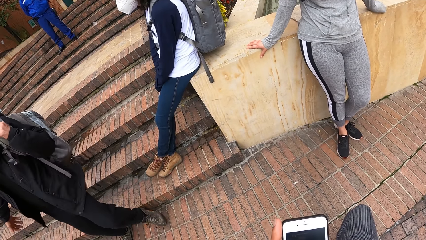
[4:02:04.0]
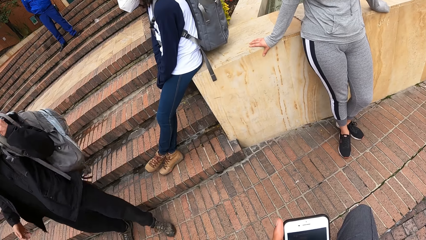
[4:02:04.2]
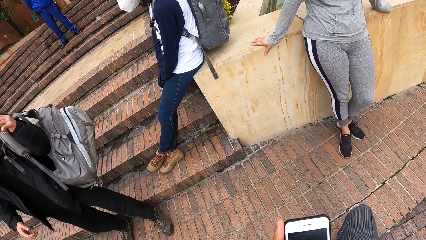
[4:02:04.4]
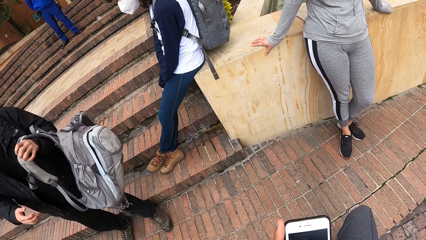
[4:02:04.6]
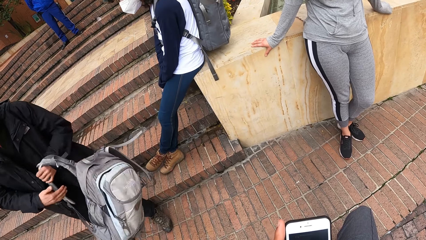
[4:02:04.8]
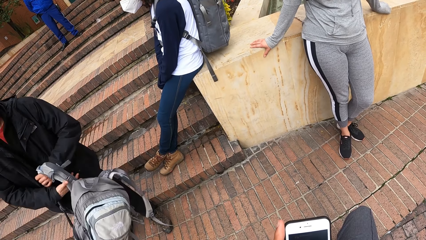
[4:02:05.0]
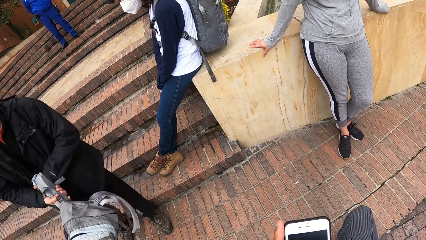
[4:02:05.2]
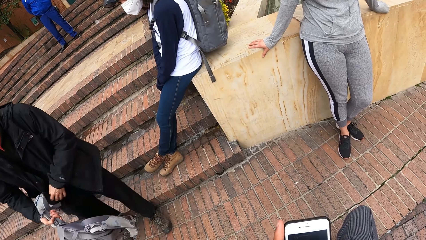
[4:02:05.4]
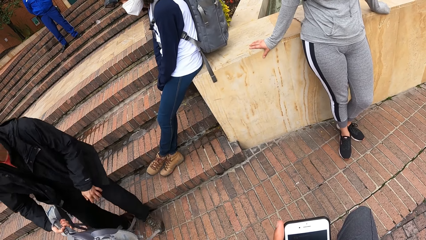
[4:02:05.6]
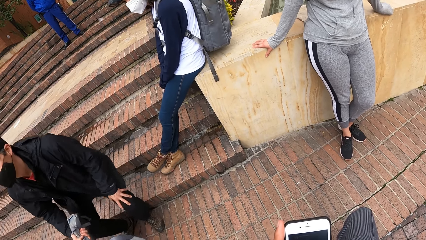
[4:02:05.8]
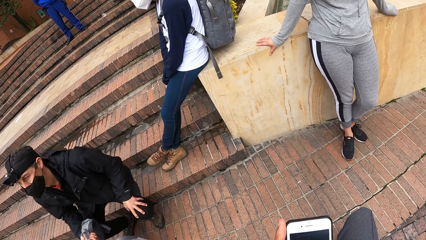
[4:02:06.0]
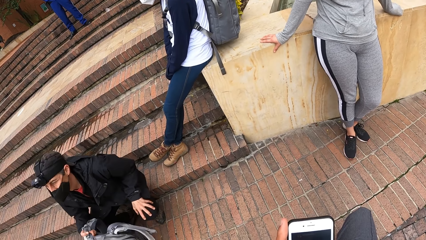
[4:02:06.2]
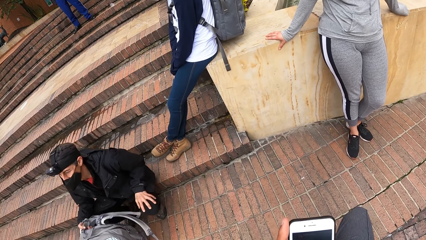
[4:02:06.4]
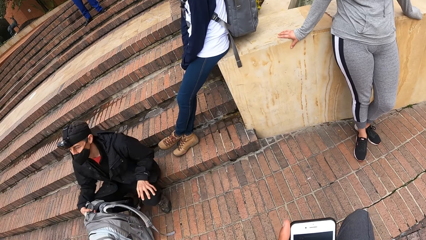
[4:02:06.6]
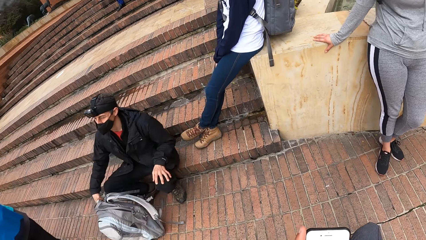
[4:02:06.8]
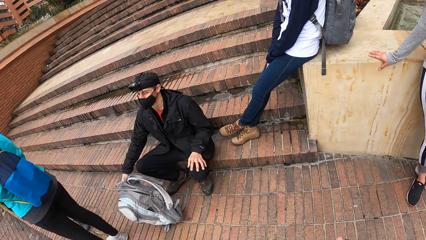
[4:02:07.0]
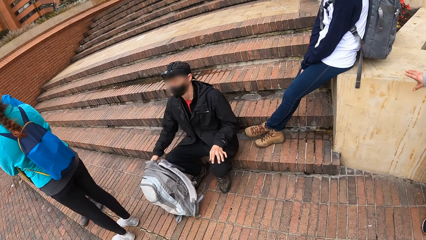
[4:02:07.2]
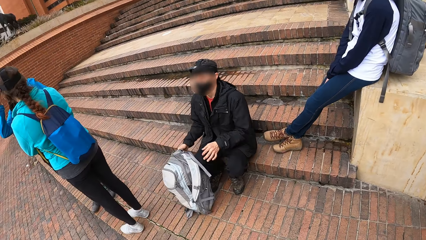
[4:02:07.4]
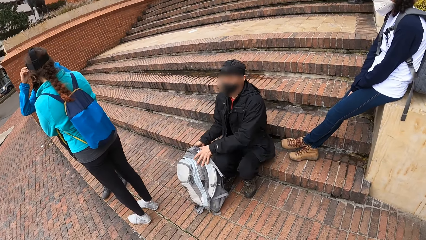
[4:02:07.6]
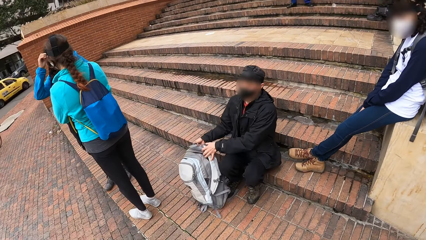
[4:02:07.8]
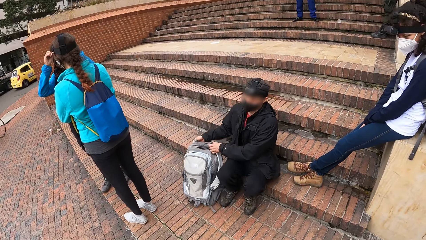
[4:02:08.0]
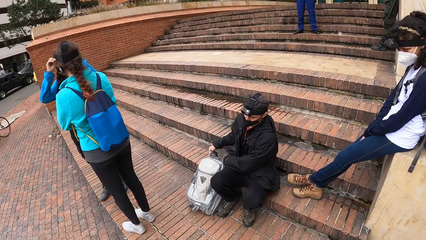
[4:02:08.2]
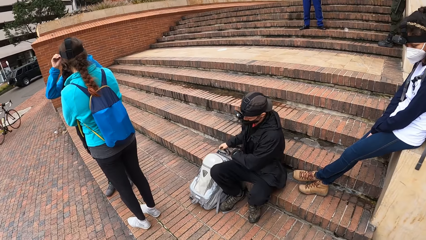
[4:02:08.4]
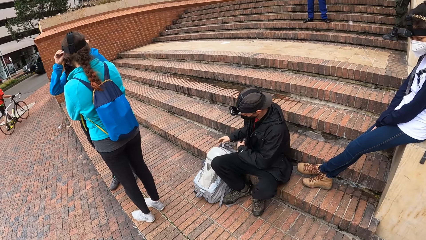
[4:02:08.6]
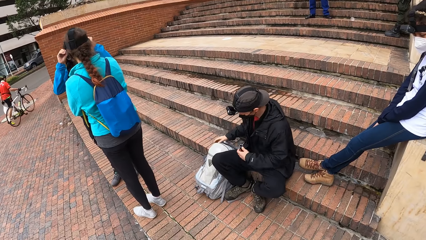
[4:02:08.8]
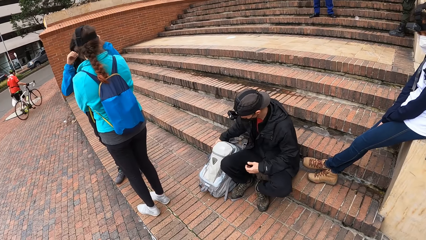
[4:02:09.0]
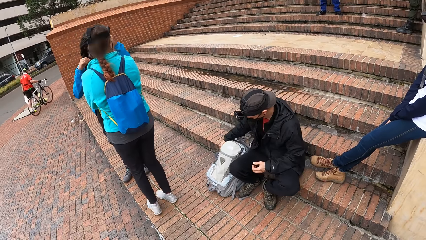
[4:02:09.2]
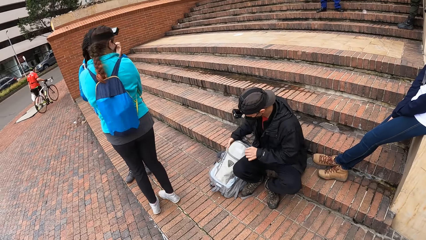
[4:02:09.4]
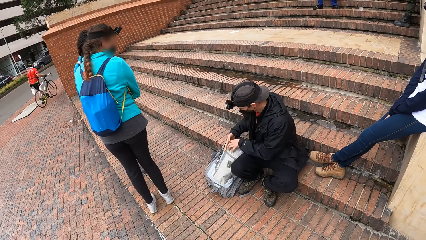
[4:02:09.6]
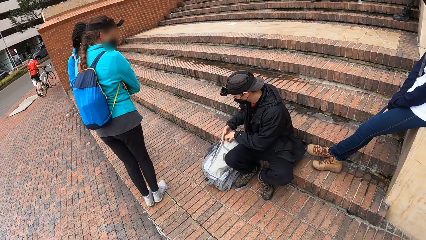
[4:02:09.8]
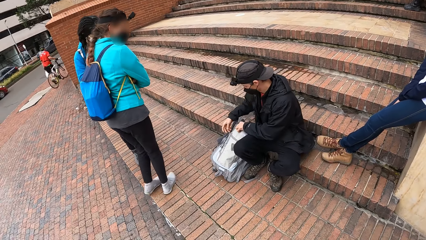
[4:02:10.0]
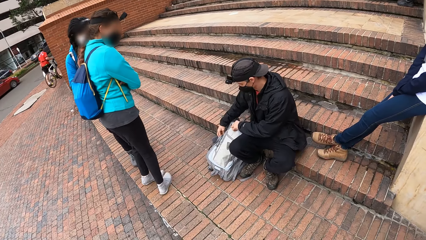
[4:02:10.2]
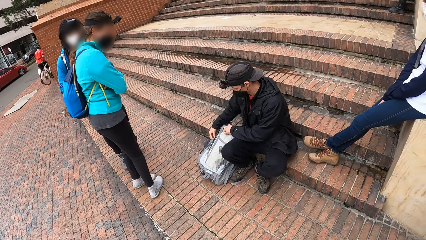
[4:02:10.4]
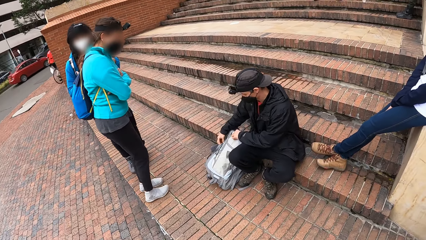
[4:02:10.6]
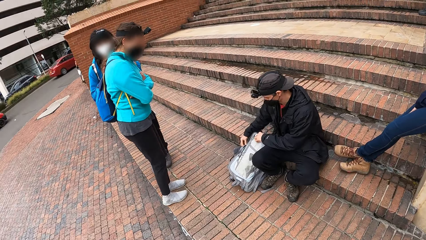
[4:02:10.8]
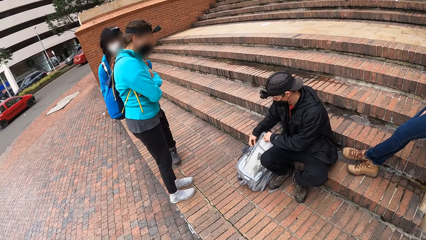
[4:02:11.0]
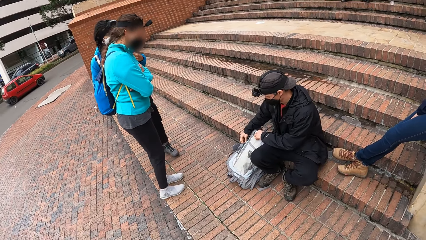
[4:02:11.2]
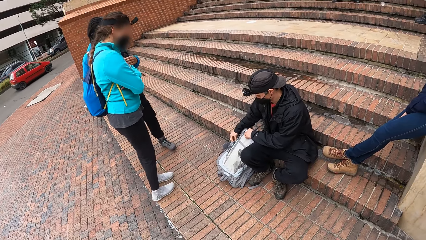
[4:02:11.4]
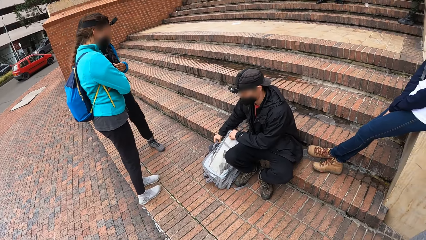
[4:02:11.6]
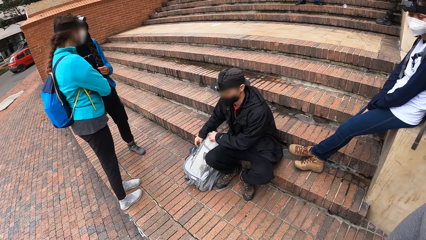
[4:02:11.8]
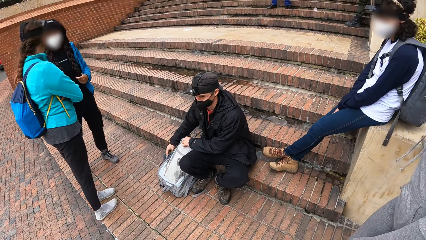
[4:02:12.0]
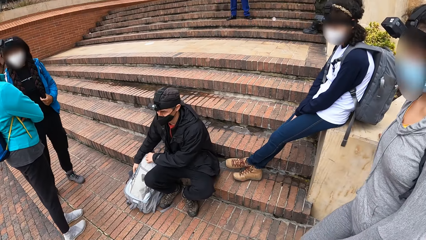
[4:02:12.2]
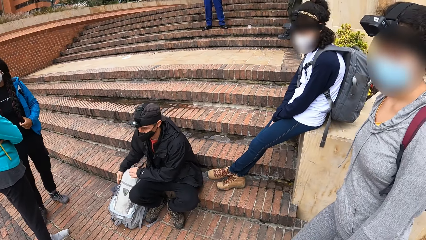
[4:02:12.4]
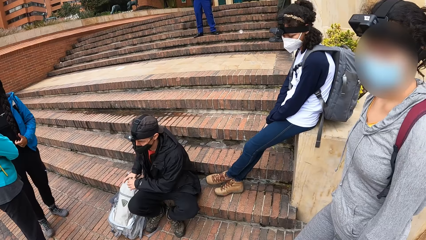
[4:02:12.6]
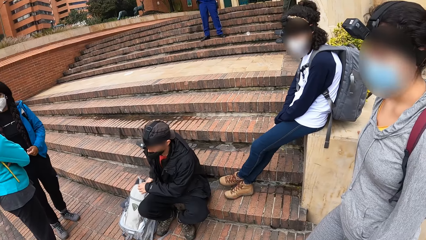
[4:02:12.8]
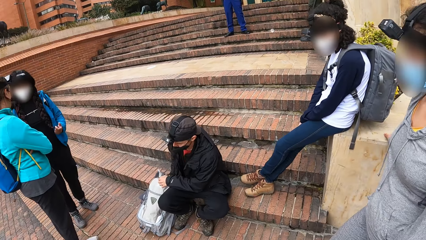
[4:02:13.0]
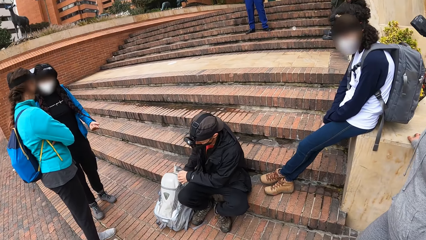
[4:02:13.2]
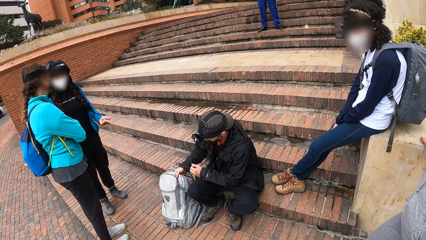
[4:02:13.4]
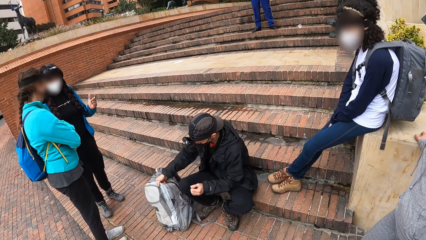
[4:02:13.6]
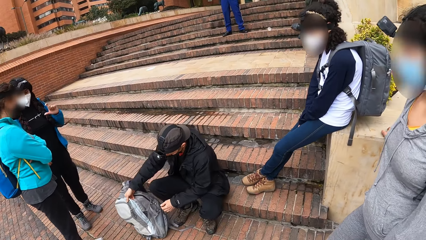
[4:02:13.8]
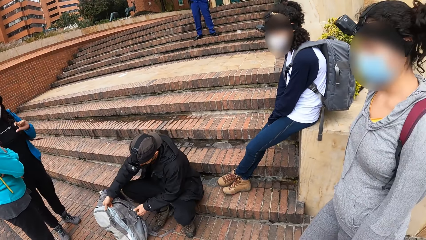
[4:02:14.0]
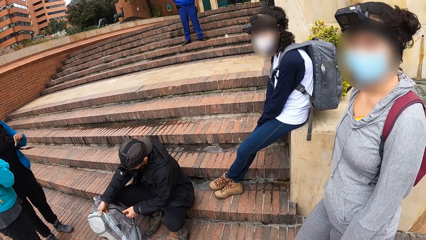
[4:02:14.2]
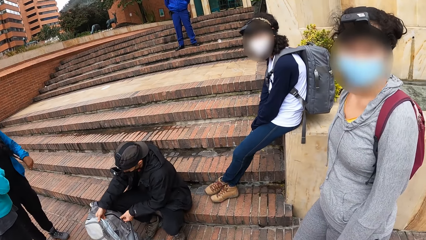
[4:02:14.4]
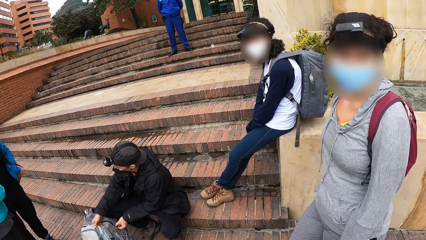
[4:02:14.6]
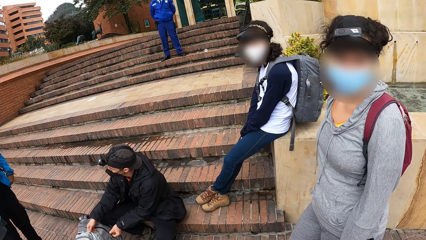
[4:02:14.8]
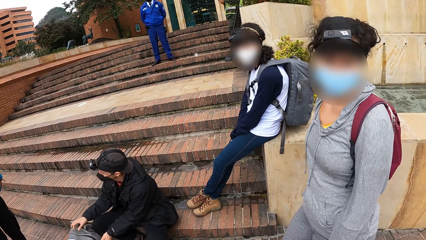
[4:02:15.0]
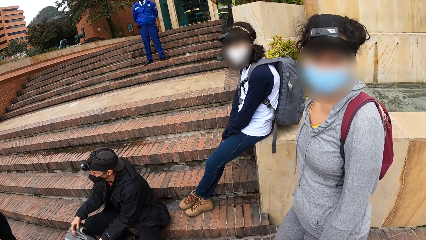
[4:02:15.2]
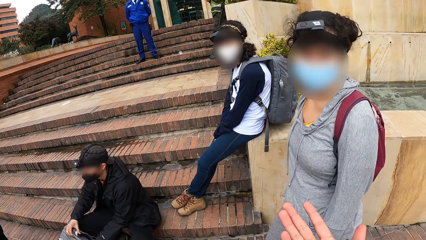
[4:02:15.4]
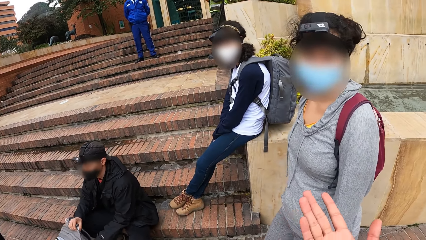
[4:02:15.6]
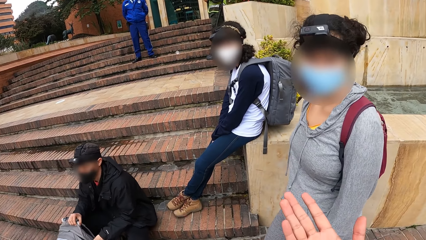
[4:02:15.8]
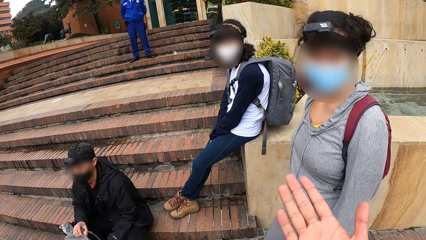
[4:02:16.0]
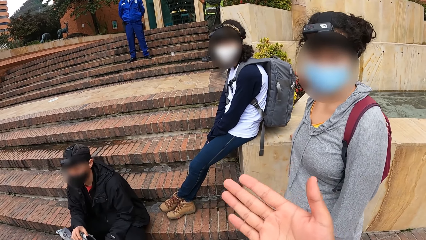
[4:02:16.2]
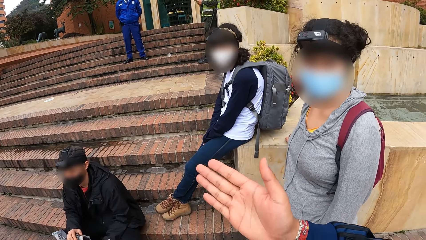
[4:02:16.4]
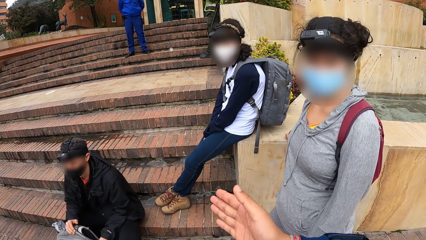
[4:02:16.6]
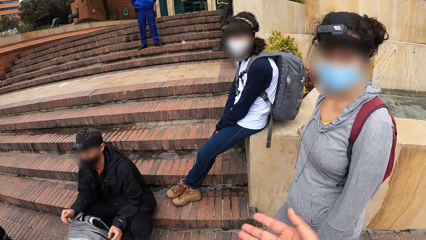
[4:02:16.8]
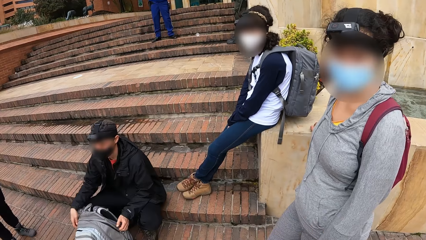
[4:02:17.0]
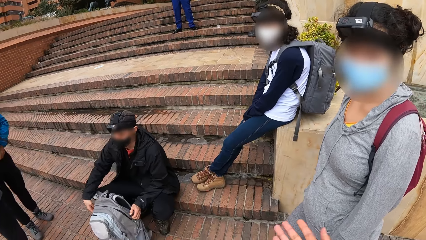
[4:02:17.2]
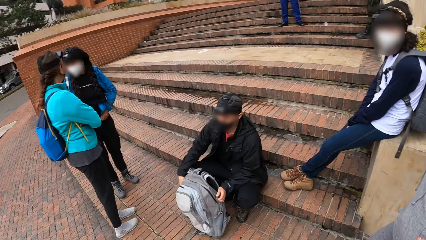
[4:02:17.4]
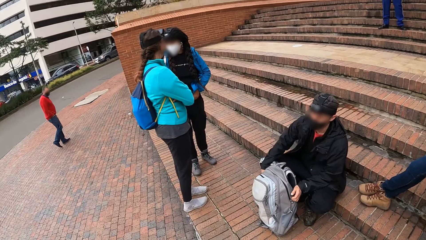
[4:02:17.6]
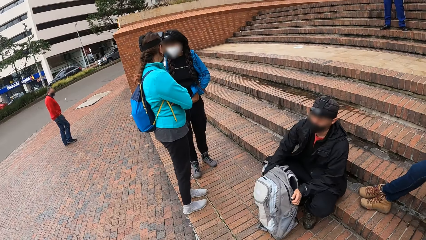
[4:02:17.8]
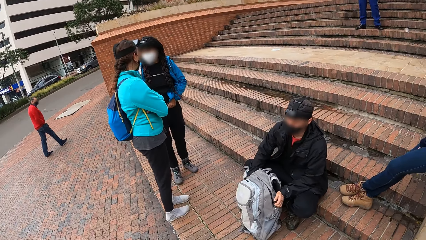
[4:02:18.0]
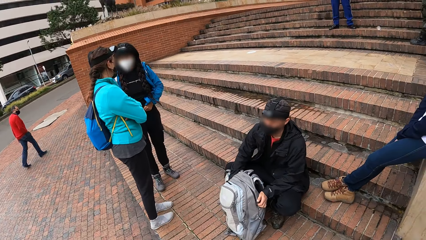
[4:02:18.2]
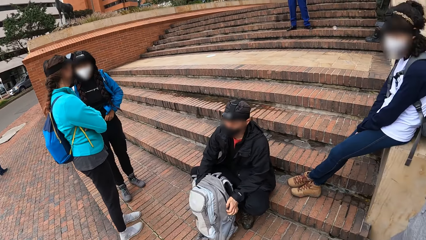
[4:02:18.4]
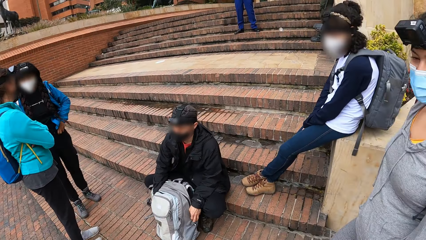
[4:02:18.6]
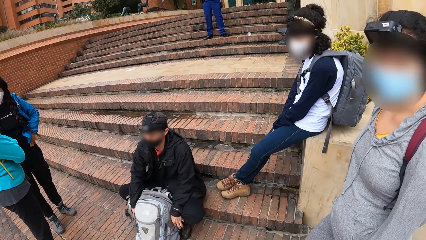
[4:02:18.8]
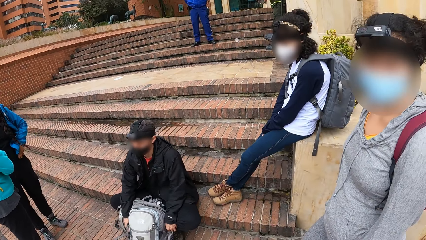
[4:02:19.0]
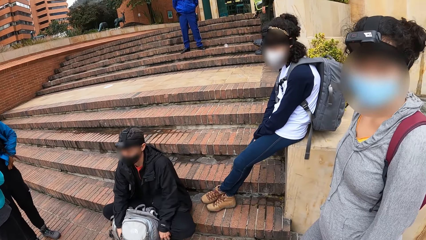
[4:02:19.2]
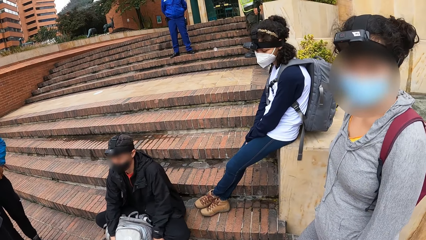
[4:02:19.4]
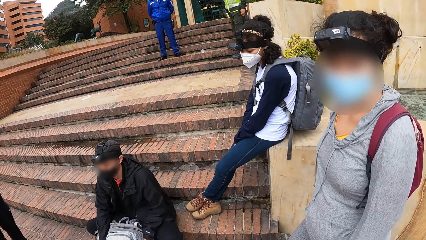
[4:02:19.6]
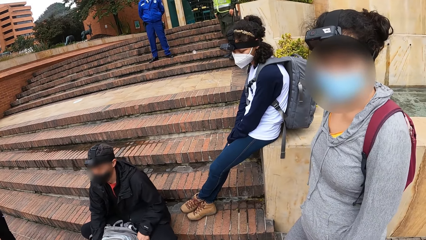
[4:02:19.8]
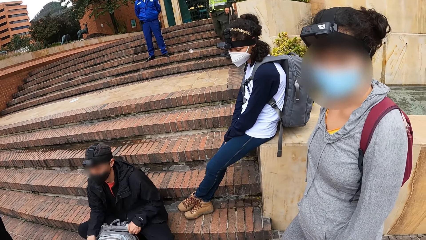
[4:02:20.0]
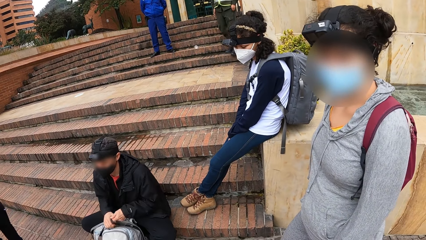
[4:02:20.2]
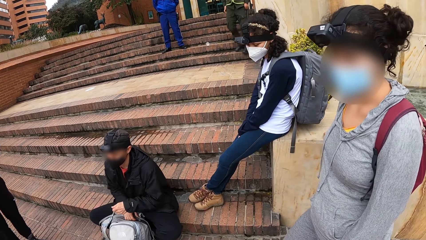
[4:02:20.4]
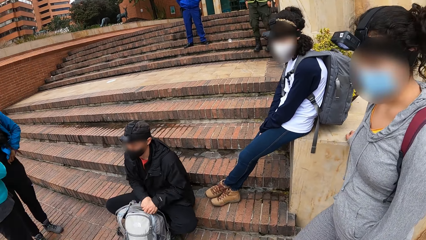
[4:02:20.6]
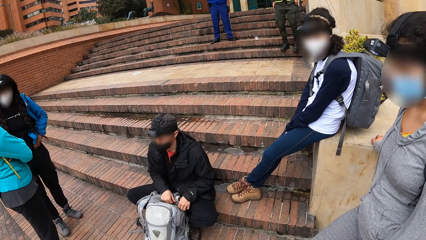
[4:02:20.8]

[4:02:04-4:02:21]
The man removes a backpack from his back with his hands, sits on the stairways with the bag in his hands, and opens the bag zip with his hands. The camera wearer gestures with hands. They converse with a woman.
